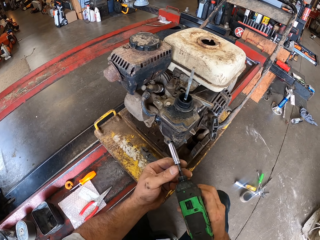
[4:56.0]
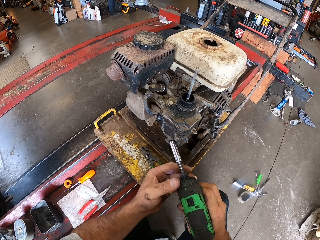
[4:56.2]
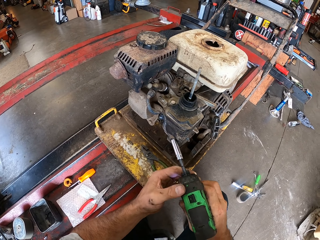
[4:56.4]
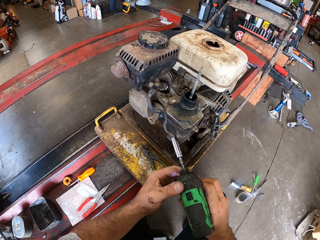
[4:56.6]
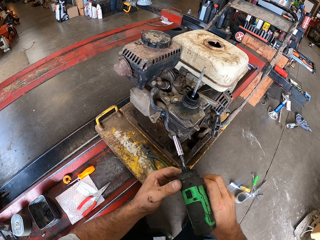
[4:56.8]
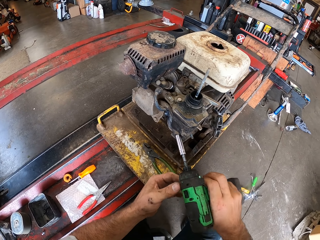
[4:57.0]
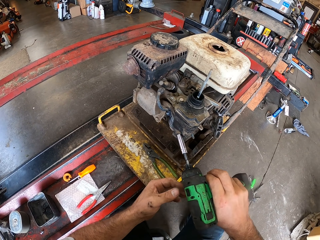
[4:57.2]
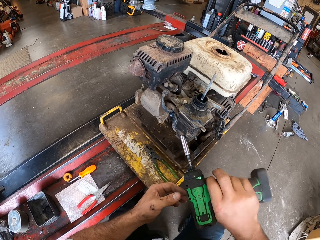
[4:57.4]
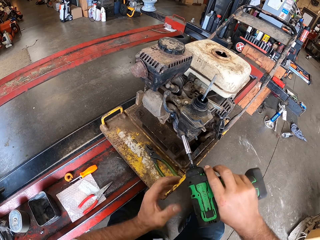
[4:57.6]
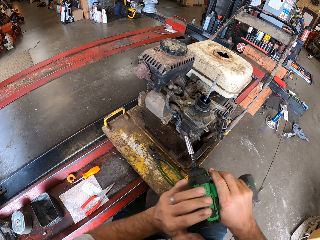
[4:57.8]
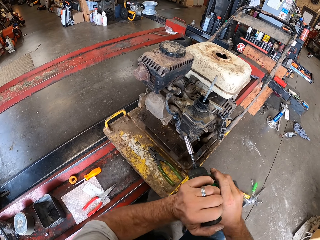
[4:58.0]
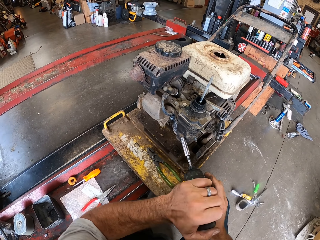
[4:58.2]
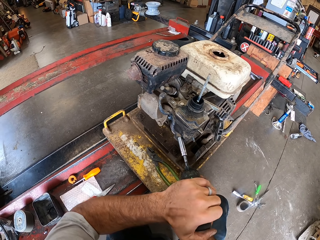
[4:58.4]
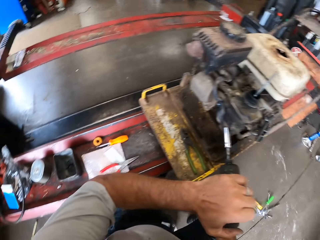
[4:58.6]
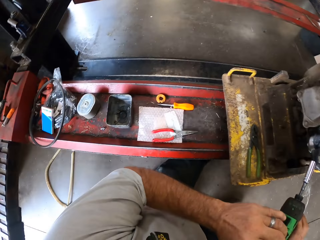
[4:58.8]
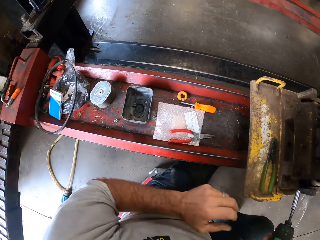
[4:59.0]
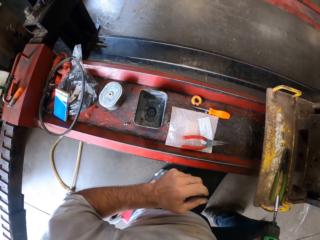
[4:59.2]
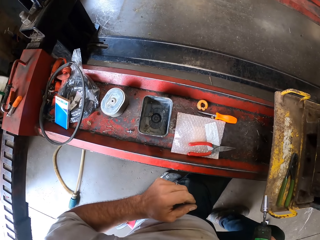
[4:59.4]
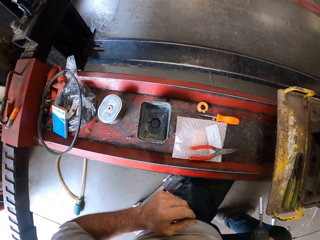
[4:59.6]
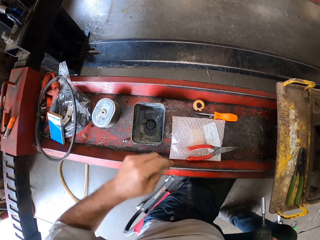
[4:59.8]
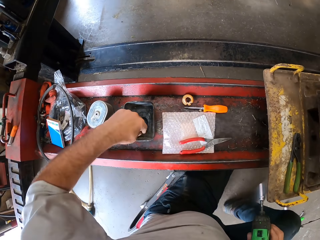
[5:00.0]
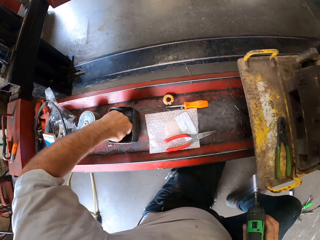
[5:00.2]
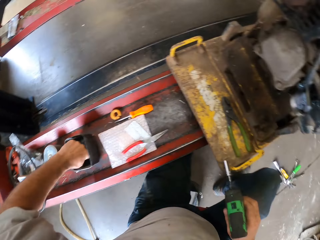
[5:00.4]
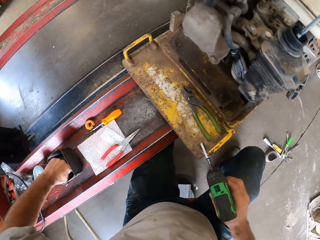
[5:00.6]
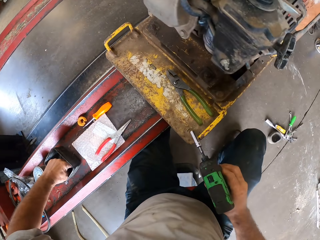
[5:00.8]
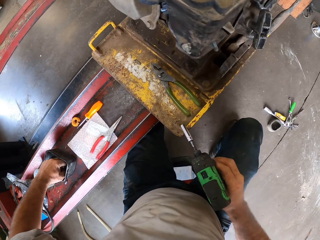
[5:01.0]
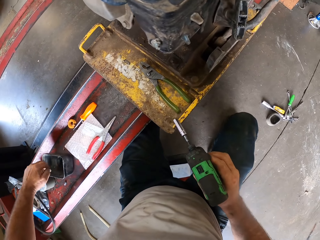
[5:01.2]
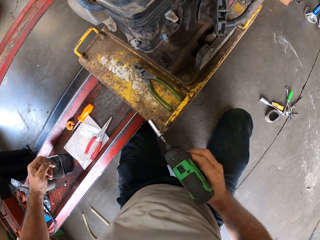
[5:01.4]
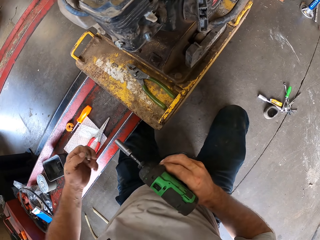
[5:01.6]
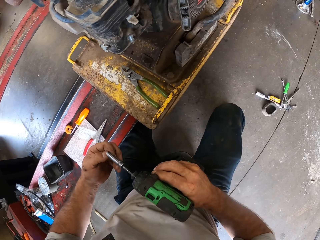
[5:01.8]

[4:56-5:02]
The camera wearer tightens the bolt of the lawnmower with a power drill. They hold the power drill with both hands. They tighten the bolt of the lawnmower with the power drill. They remove the power drill from the lawnmower. They look around. They pick a screw from the container on the rack. They look around.

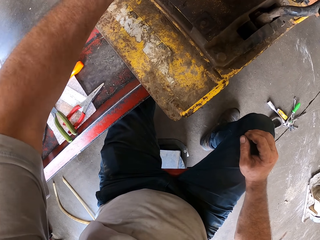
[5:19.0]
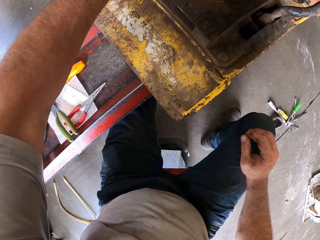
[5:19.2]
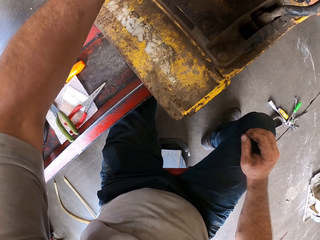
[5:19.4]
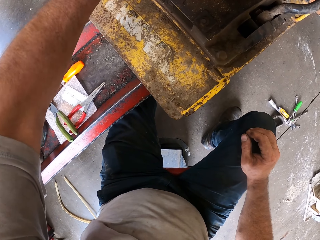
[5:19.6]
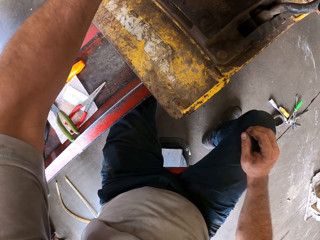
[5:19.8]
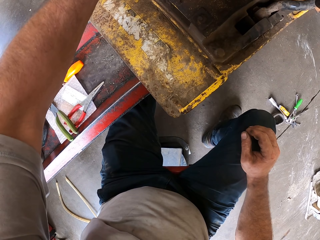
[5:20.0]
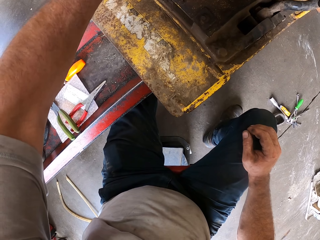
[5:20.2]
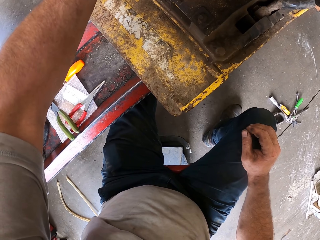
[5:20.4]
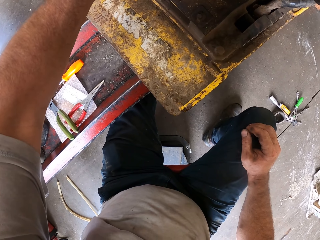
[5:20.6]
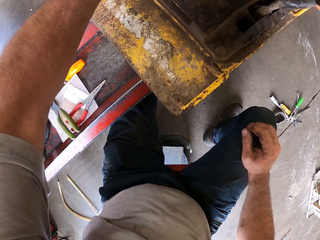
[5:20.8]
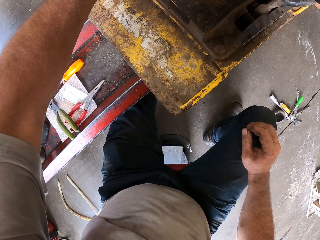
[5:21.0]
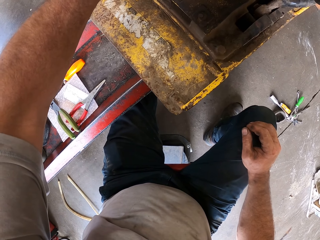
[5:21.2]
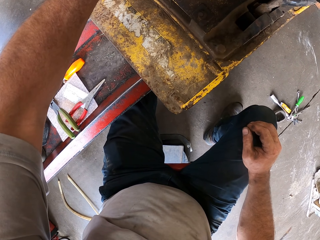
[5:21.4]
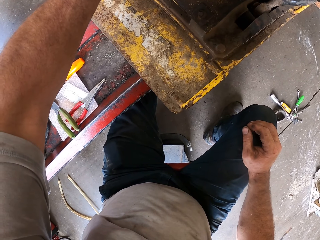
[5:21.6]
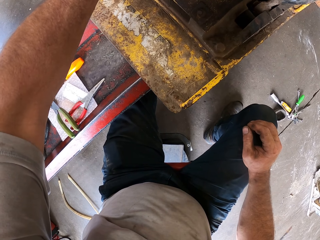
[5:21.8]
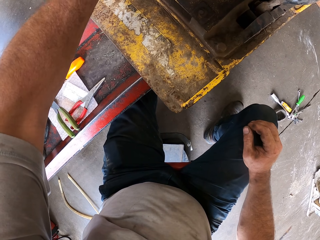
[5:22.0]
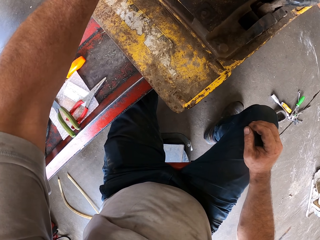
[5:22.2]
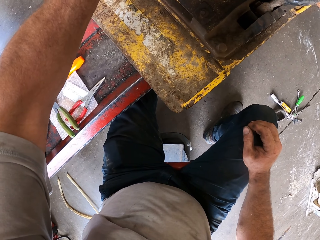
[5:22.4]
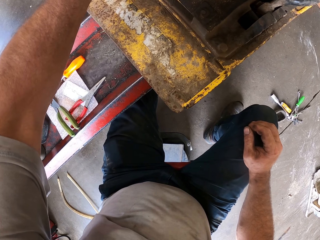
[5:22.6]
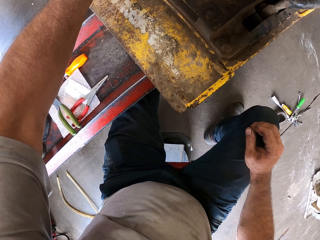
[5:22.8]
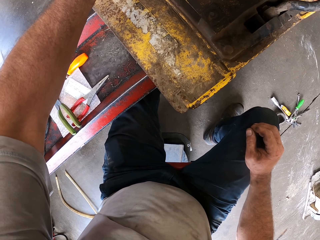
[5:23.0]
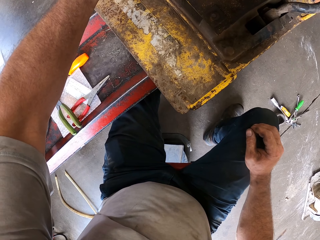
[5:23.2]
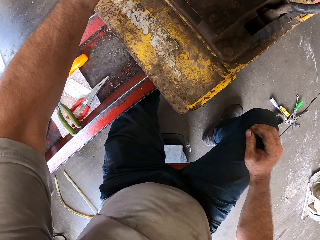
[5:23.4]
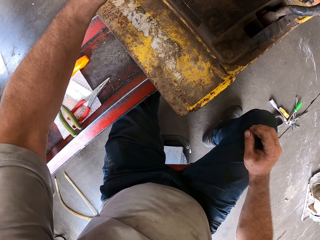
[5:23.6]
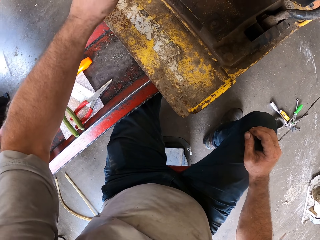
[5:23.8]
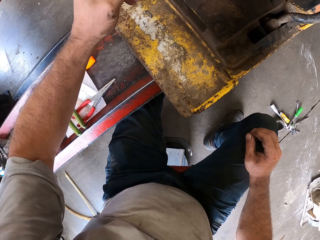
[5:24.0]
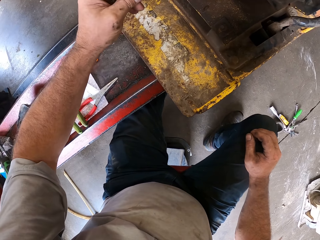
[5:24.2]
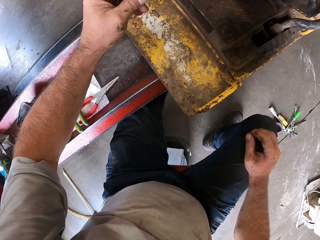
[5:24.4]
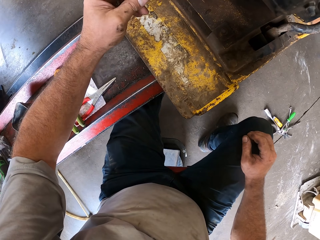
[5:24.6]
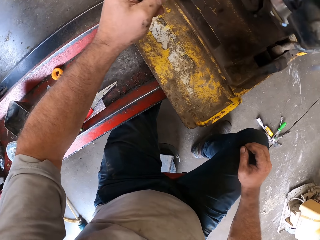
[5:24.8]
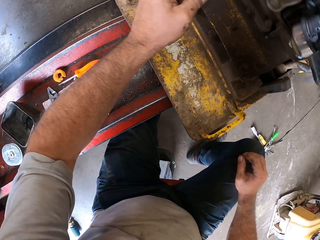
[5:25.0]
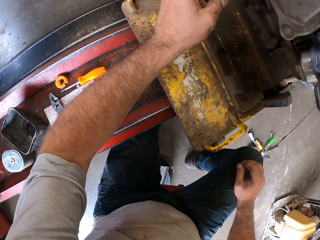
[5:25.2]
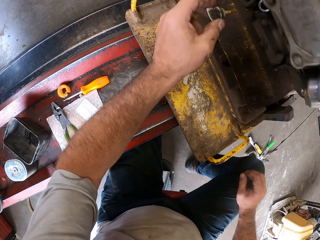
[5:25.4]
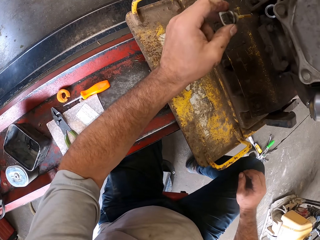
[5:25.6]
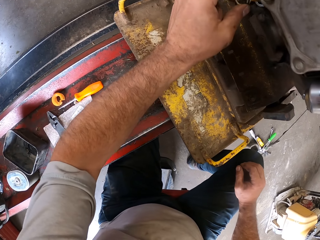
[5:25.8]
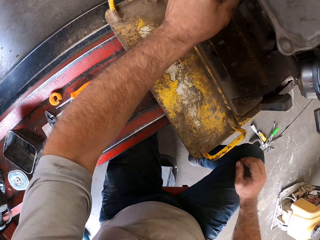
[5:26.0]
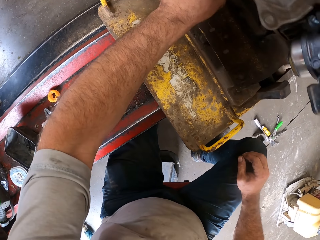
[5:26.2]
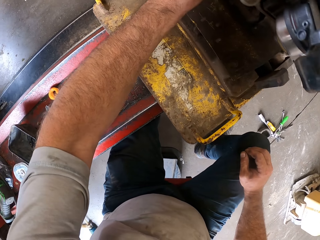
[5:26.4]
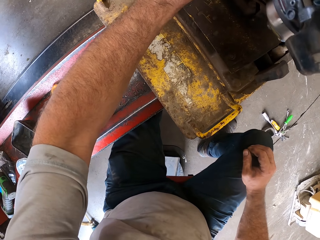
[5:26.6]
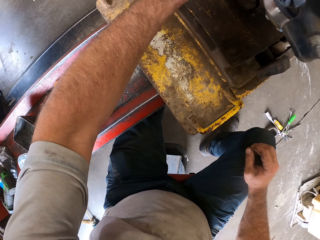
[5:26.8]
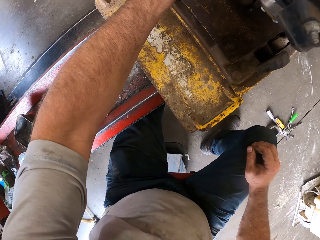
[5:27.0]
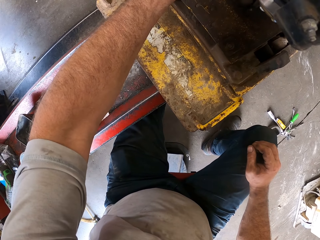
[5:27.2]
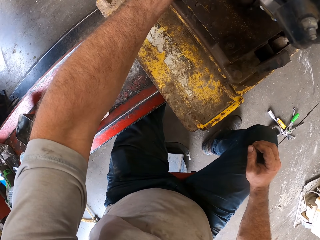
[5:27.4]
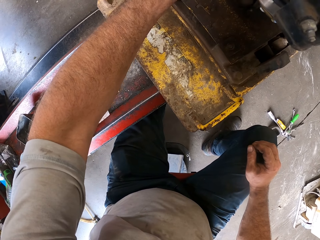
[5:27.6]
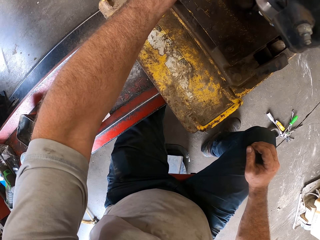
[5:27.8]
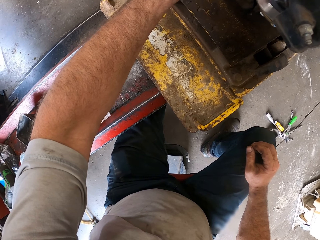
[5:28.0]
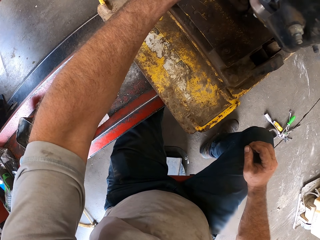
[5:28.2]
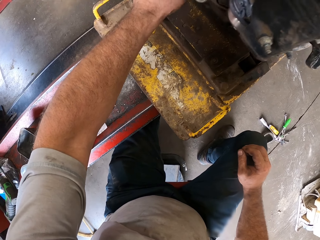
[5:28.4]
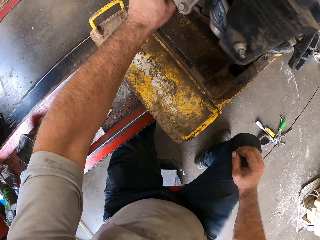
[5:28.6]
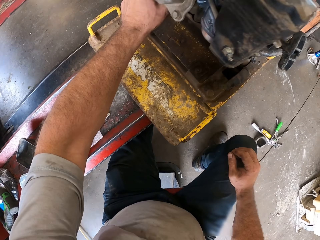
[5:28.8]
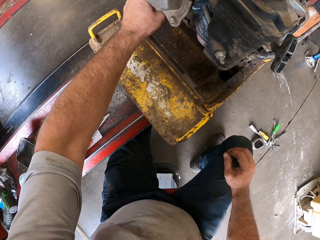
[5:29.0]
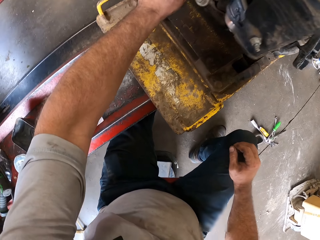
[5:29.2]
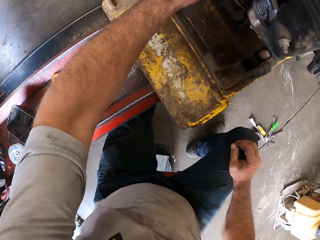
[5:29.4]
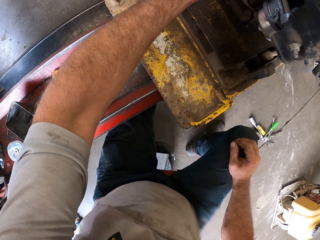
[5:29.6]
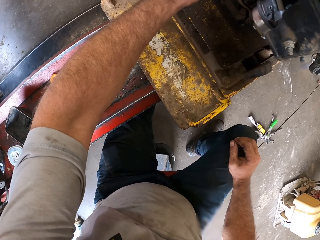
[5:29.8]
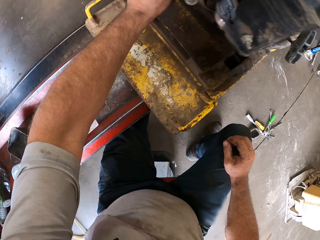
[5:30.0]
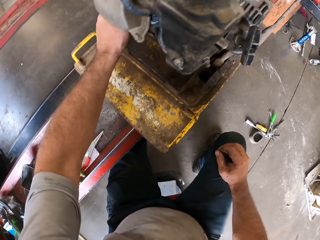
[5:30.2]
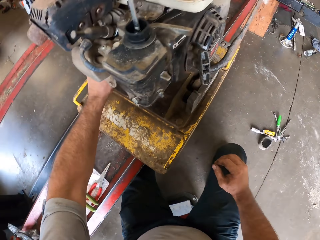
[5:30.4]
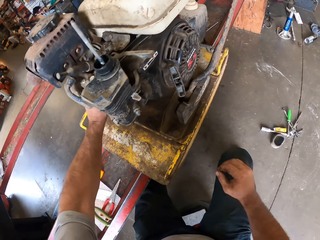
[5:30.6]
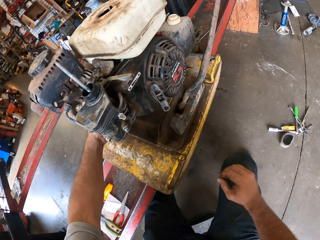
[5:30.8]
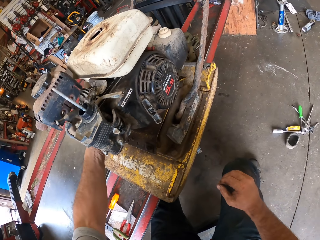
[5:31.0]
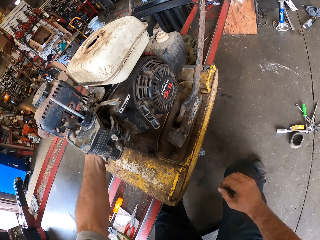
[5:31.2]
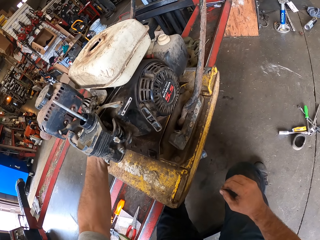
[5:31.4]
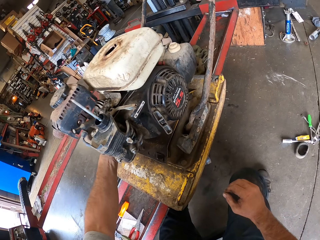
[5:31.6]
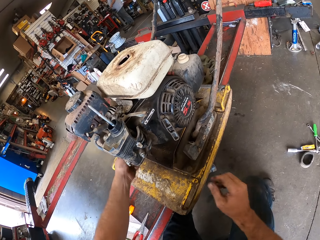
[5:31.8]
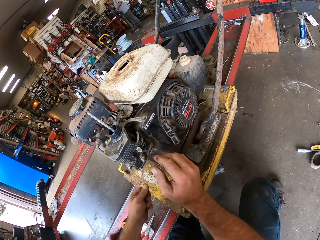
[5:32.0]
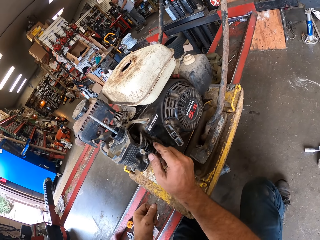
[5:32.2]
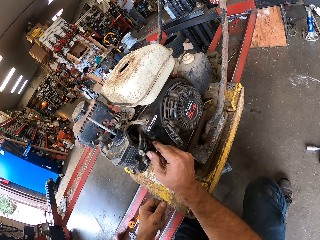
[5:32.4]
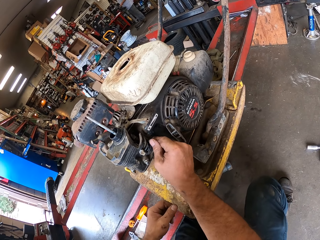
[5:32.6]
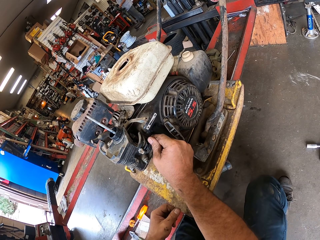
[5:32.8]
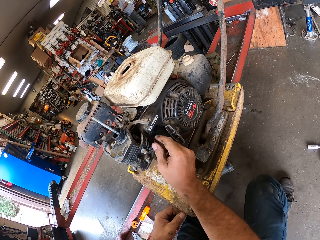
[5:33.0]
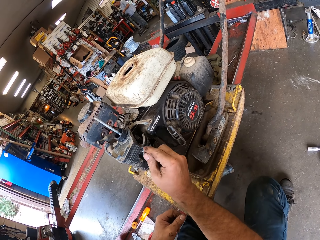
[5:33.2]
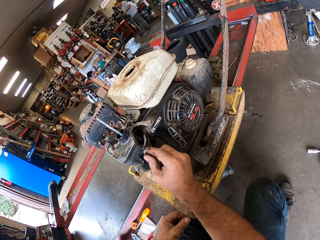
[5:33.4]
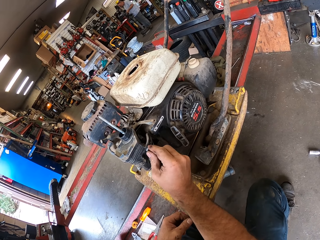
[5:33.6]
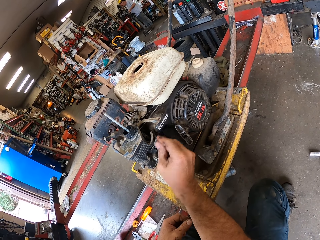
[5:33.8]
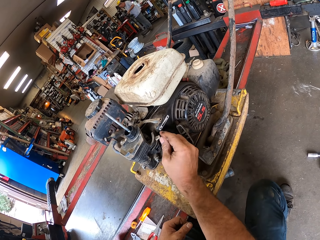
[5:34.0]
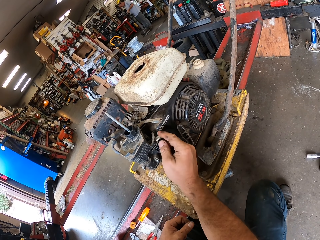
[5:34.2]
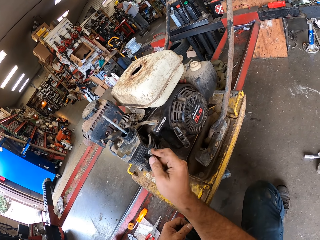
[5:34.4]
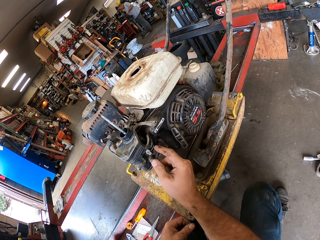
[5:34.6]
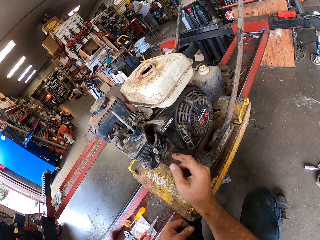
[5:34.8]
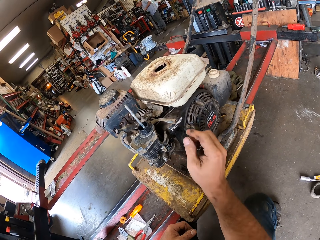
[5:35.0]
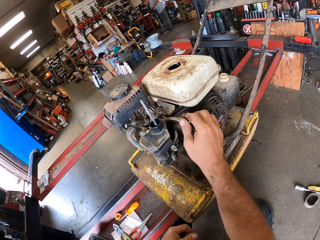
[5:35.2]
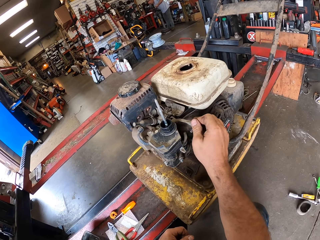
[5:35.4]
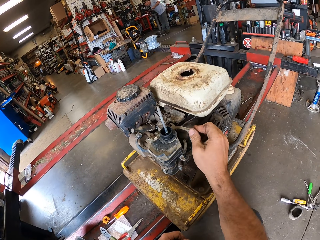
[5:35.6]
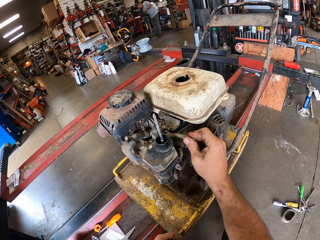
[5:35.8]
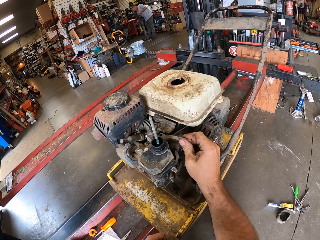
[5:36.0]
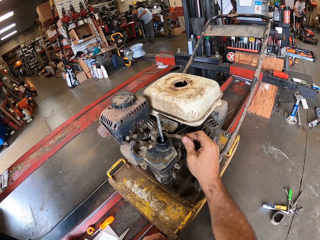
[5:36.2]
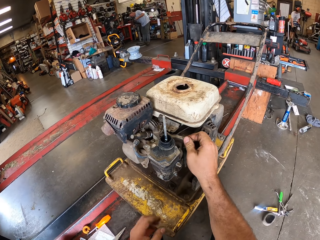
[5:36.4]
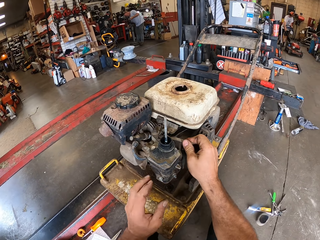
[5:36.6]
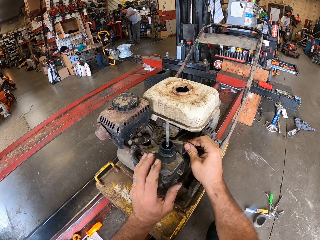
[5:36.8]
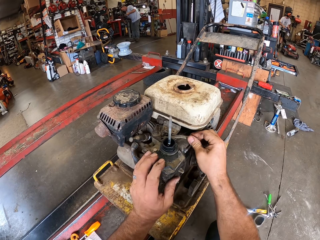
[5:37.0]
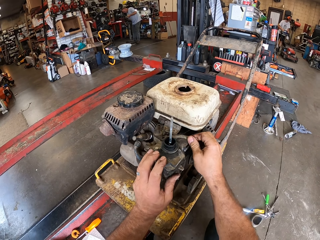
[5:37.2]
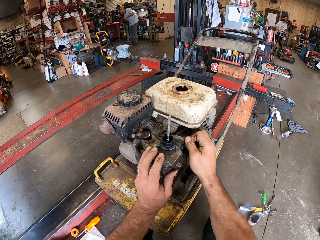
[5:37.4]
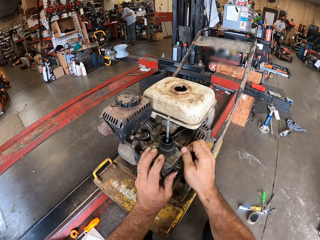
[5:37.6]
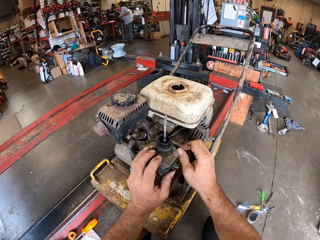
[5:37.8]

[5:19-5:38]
The camera wearer repairs the lawnmower. He looks at the lawnmower, lifts his hand, and looks at the lawnmower. He repairs the lawnmower. He closes the oil level dip stick on the lawn mower. He tightens the bolt of the lawnmower. He looks around. He adjusts the throttle shutter on the carburetor. He holds the lawnmower. He repairs the lawnmower. He lets go of the lawnmower. He holds the lawnmower. He shakes the gasoline filter cup. He adjusts a choke on the lawn mower.
